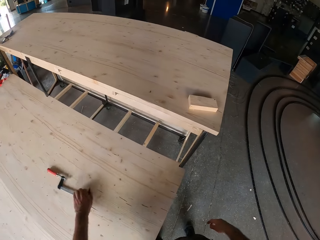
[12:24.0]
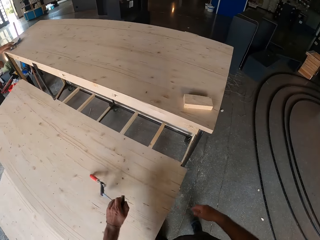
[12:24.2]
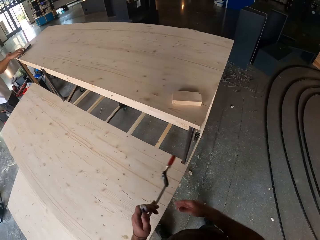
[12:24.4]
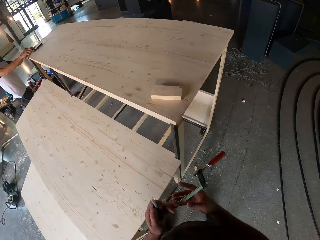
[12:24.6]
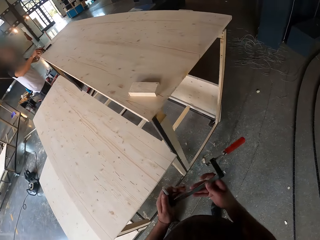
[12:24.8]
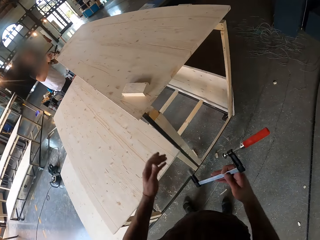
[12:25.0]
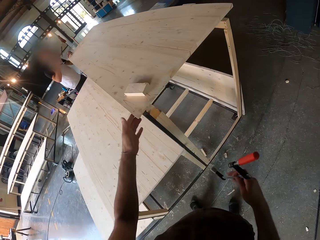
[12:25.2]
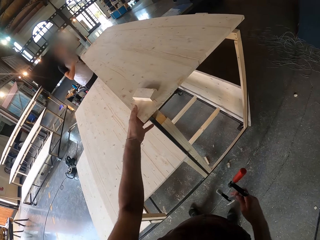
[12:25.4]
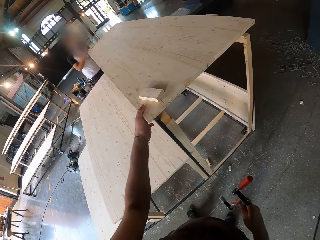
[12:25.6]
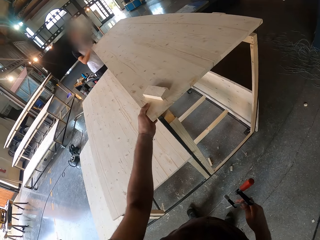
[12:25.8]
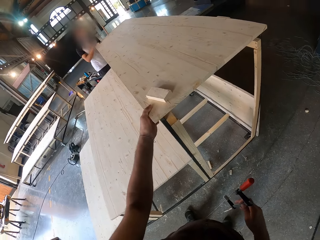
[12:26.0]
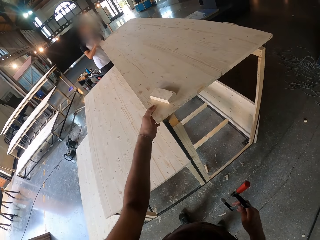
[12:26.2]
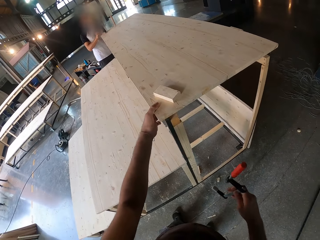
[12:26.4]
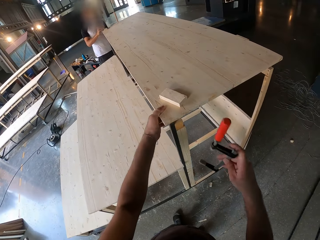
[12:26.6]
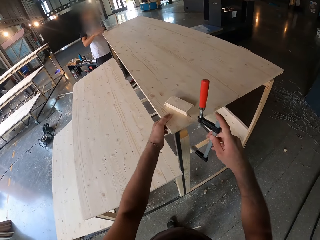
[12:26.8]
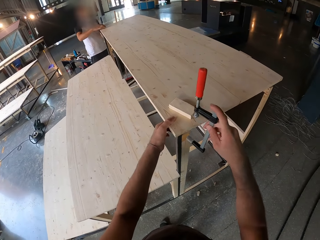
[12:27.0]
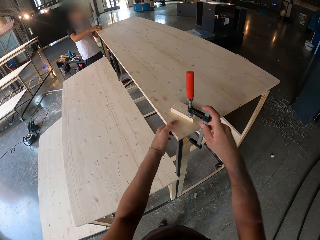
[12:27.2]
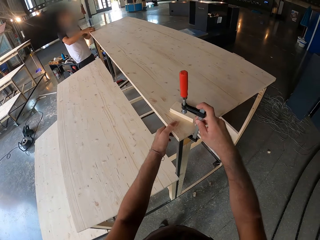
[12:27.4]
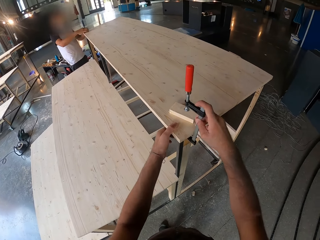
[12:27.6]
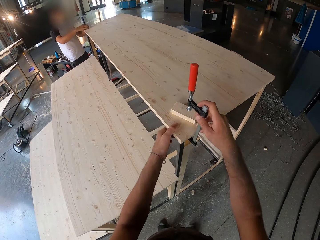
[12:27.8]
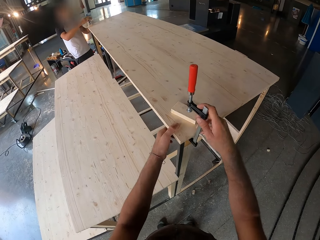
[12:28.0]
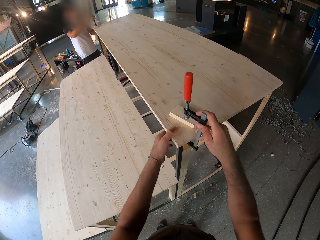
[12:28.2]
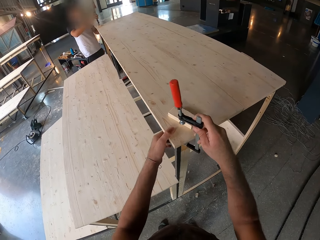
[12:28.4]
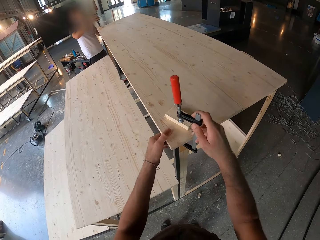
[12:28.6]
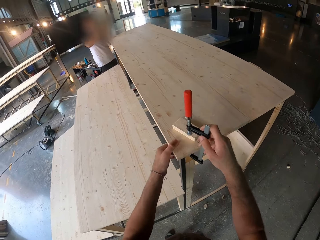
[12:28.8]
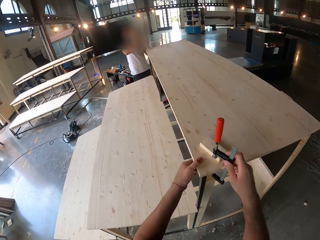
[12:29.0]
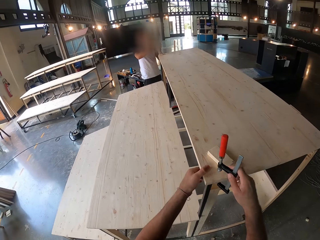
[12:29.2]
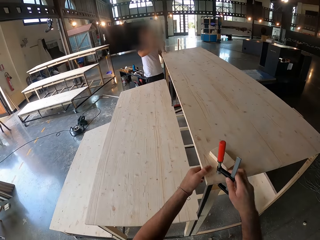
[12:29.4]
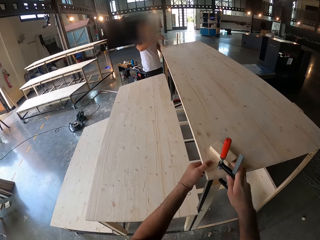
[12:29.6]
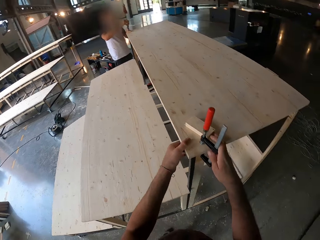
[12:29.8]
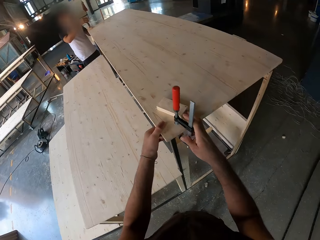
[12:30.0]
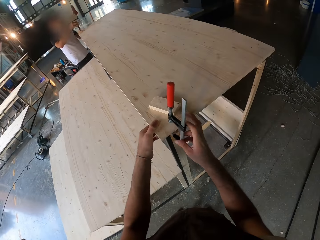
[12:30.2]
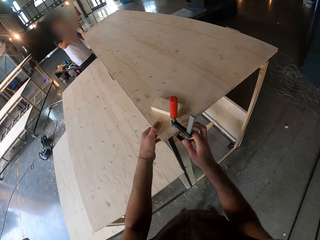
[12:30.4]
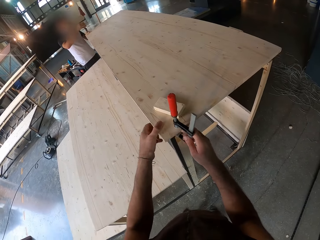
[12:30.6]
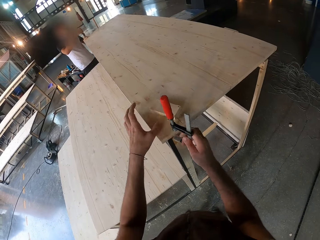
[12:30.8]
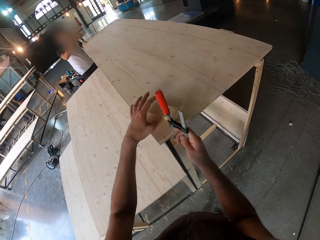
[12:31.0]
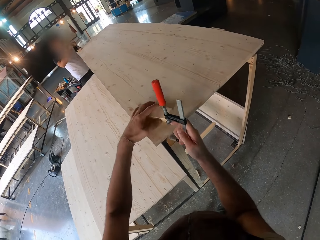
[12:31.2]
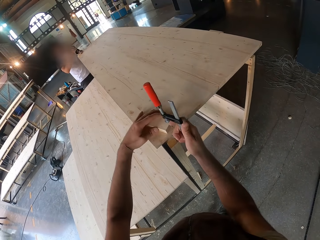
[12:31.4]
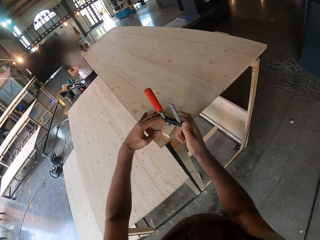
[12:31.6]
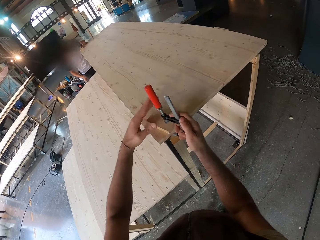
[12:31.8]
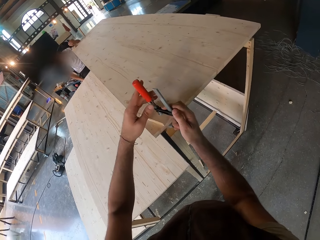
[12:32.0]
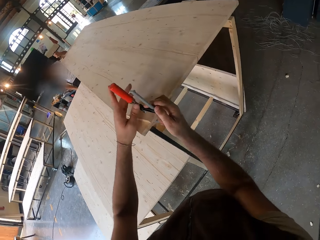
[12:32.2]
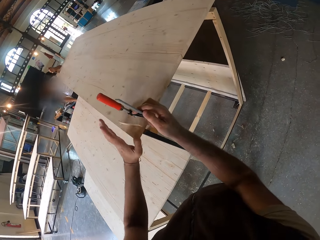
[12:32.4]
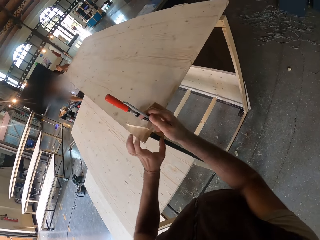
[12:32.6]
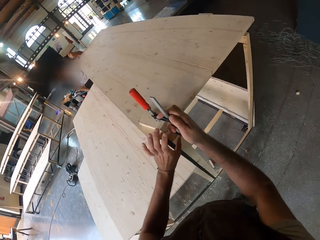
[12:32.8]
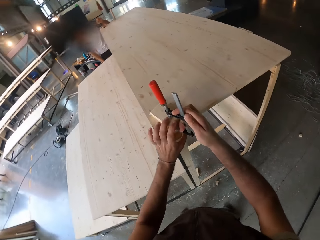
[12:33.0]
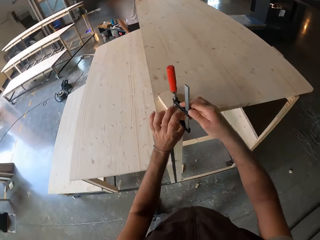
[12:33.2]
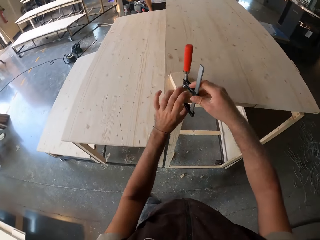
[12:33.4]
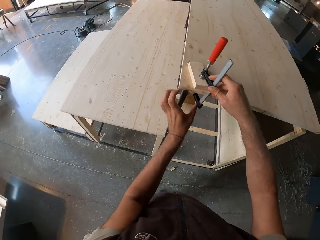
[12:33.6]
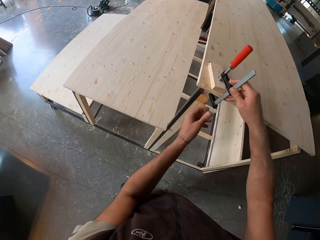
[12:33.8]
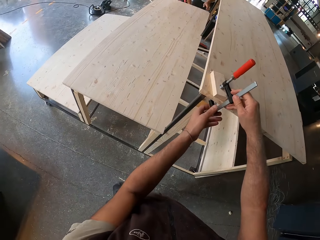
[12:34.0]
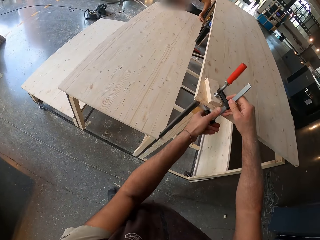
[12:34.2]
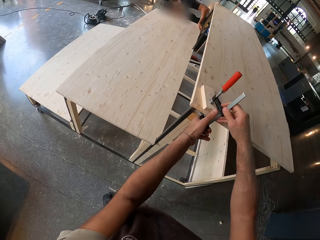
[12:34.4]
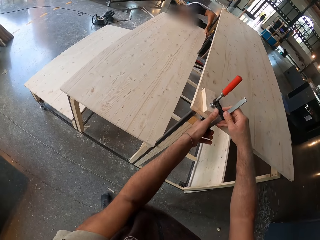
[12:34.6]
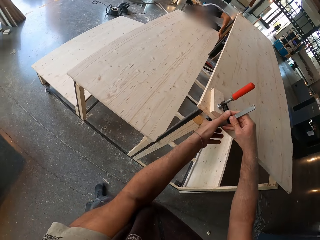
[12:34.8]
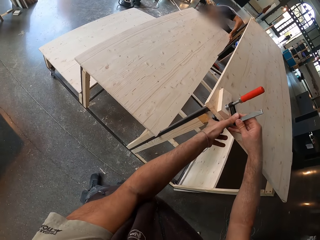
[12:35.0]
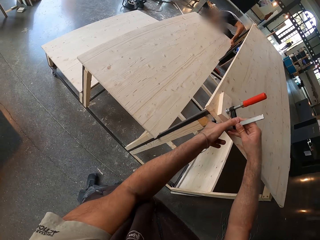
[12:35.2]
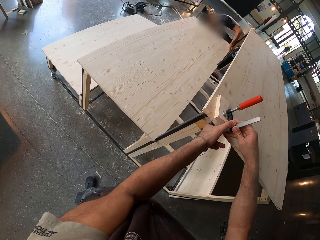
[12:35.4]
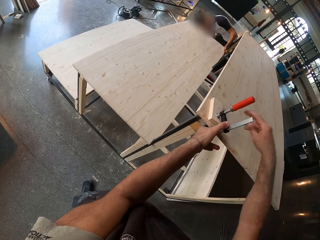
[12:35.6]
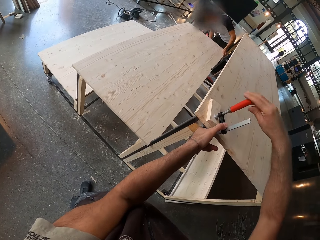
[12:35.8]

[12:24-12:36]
The camera wearer picks up the wood clamp on the plank with his left hand. He transfers the wood clamp from his left hand to his right hand. He holds the plank with his left hand. He puts the clamp on the wood. He clamps the piece of wood on the plank with the wood clamp in his right hand.

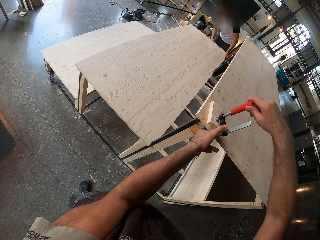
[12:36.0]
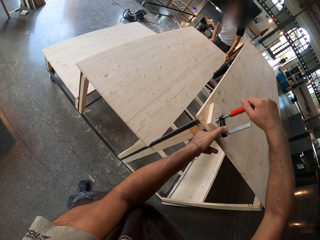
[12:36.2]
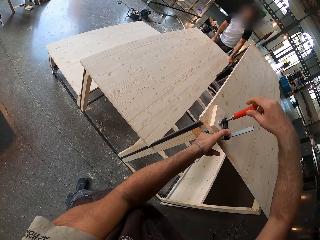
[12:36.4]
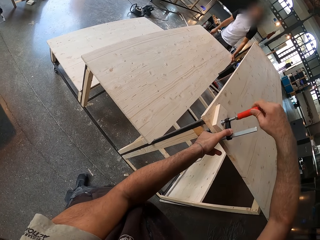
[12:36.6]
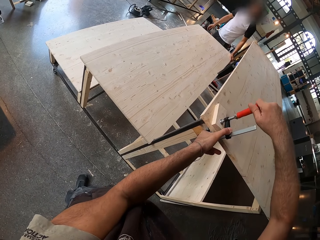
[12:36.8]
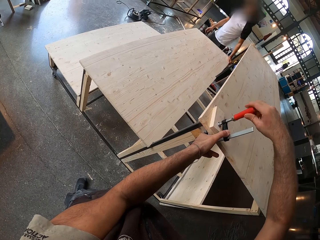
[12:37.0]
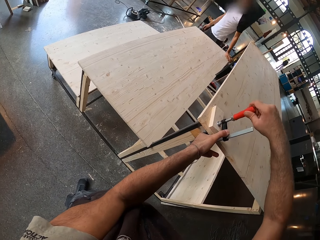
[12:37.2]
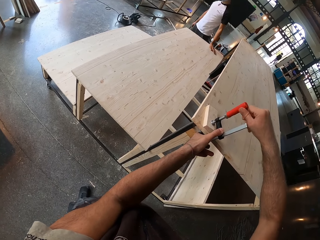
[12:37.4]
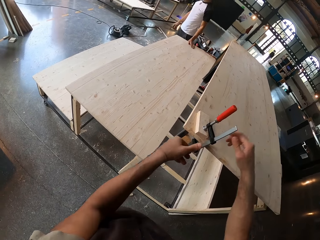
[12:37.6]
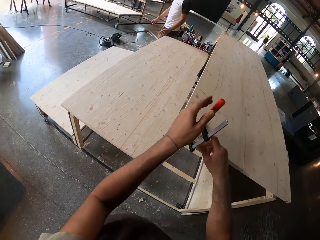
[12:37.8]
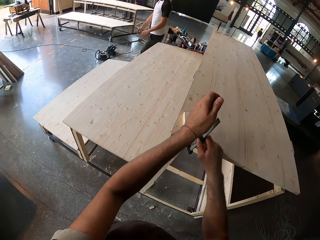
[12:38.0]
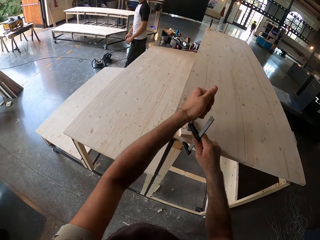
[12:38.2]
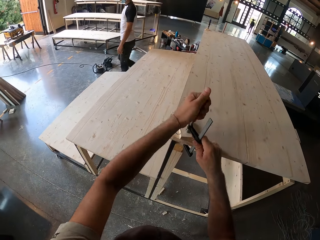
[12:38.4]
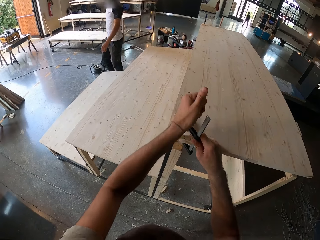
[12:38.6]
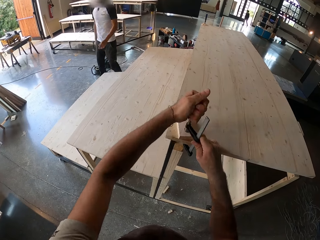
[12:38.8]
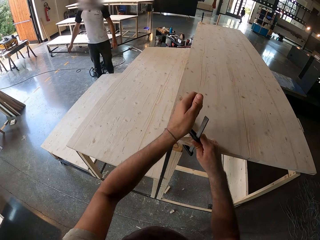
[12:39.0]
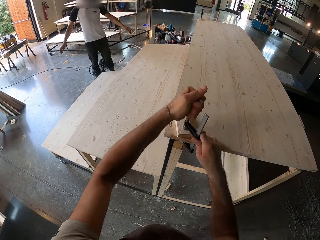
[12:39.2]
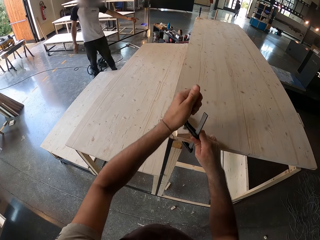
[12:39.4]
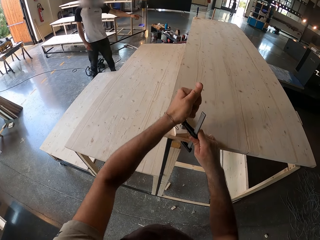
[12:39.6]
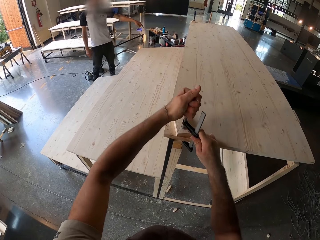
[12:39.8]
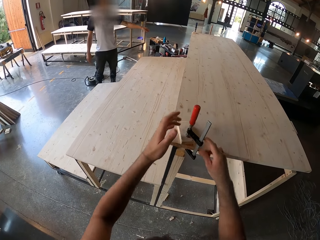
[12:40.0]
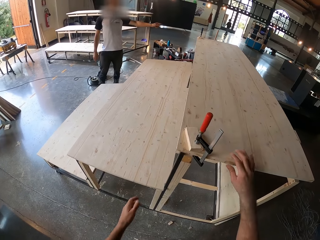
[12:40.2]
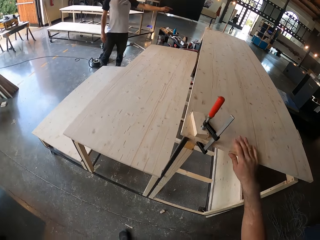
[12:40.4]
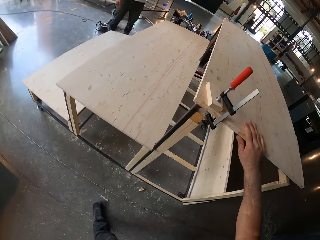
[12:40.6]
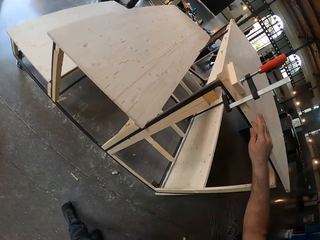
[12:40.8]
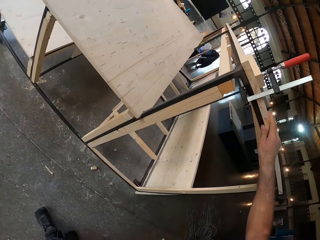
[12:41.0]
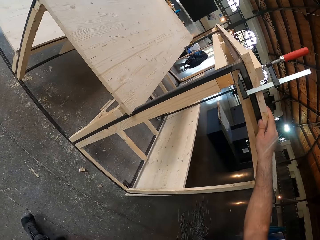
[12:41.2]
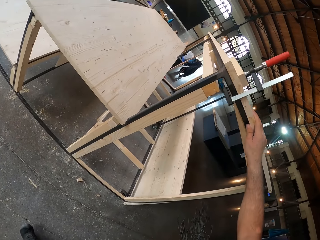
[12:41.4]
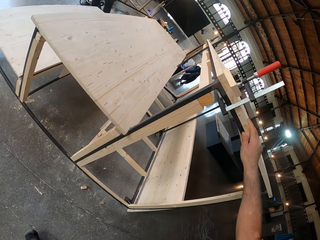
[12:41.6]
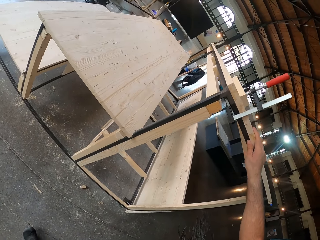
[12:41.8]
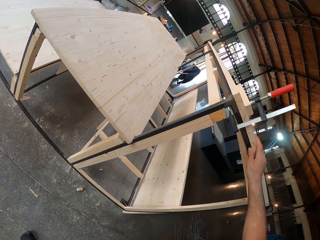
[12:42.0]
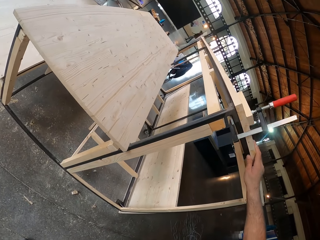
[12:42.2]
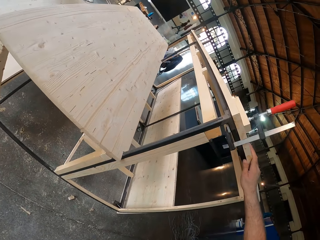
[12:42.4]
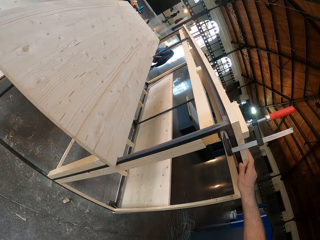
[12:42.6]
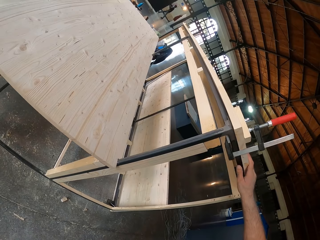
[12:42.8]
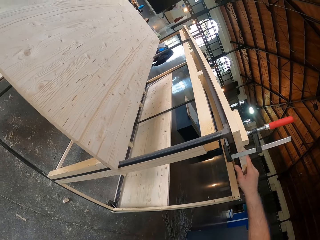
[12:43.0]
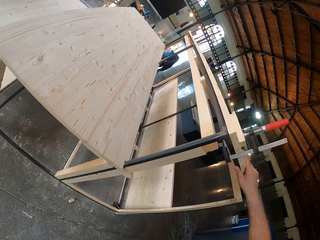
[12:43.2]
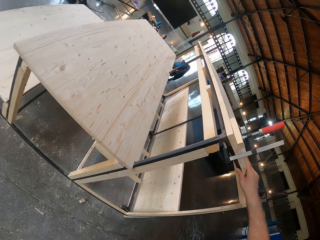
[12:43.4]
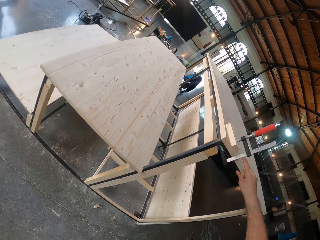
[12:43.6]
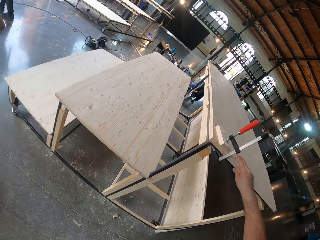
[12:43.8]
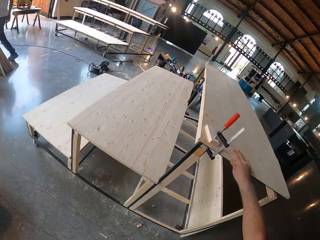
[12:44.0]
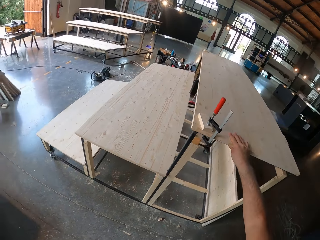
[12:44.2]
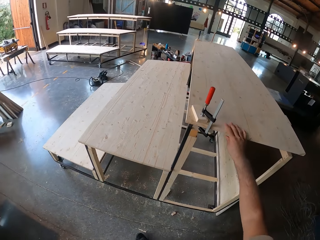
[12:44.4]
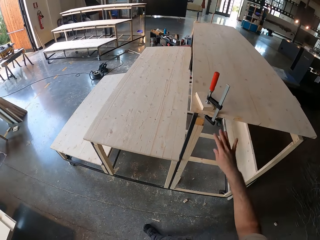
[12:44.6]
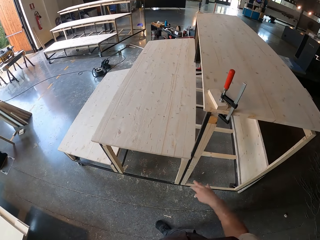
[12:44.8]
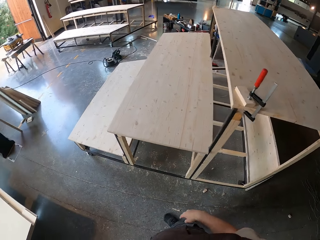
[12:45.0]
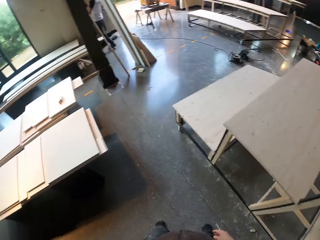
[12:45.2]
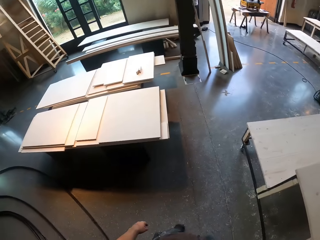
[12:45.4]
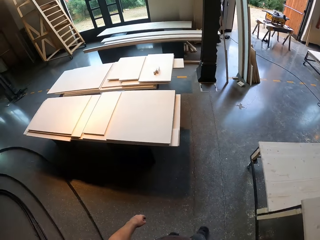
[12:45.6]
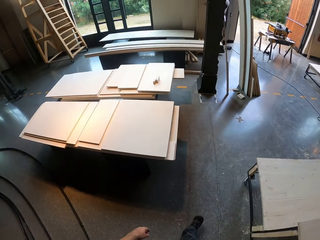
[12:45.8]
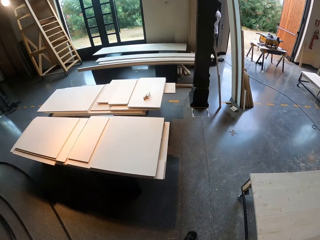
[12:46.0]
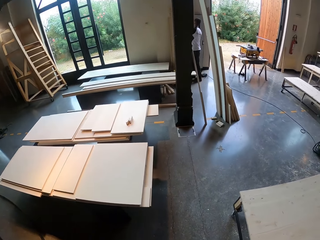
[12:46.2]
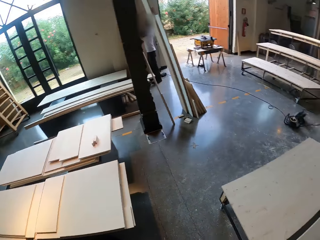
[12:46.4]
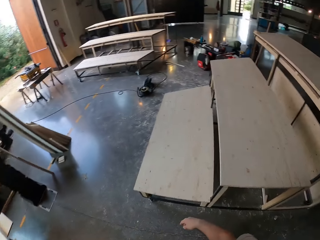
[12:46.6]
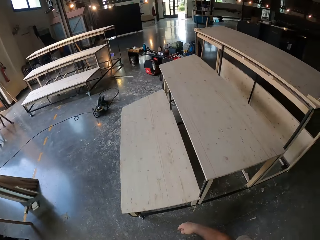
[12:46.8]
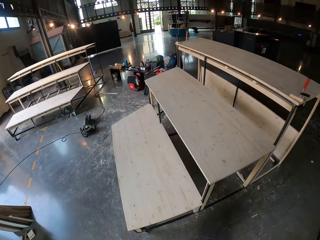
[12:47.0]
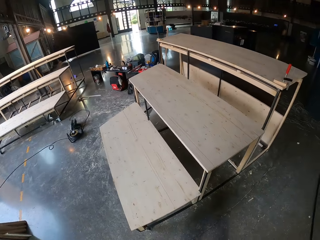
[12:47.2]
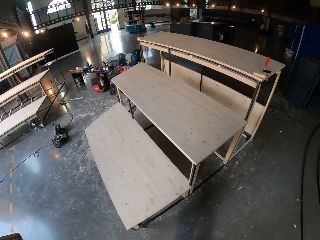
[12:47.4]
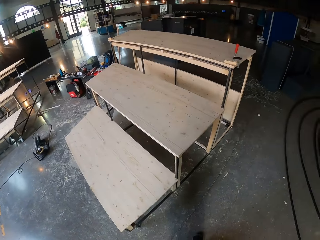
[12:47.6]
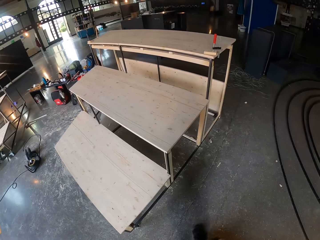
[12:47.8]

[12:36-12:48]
The camera wearer tightens the wood with a clamp. A man interacts with the camera wearer.
